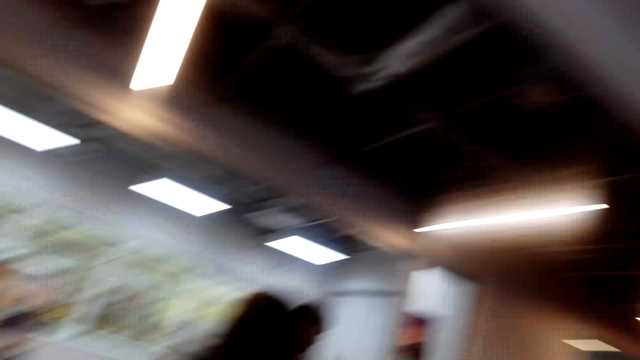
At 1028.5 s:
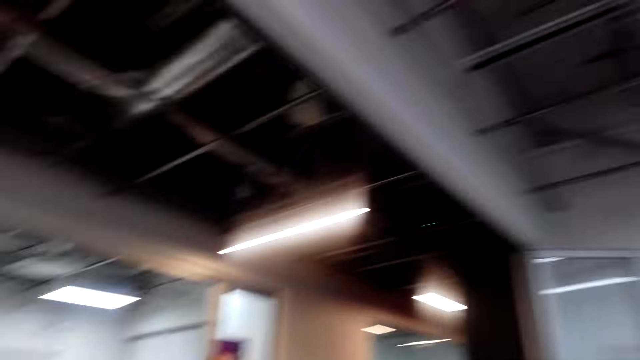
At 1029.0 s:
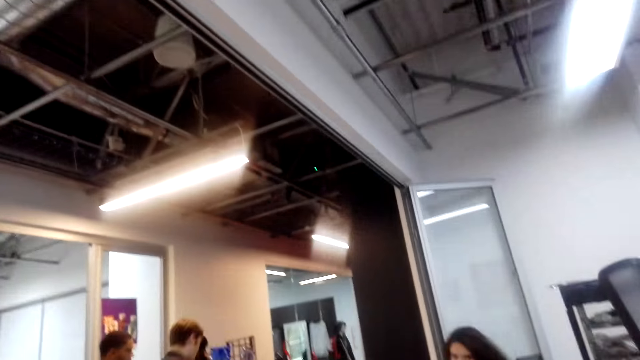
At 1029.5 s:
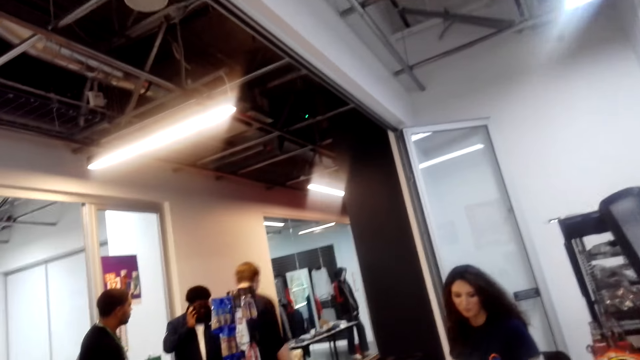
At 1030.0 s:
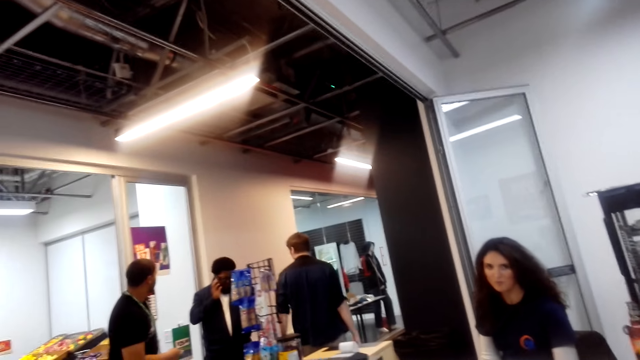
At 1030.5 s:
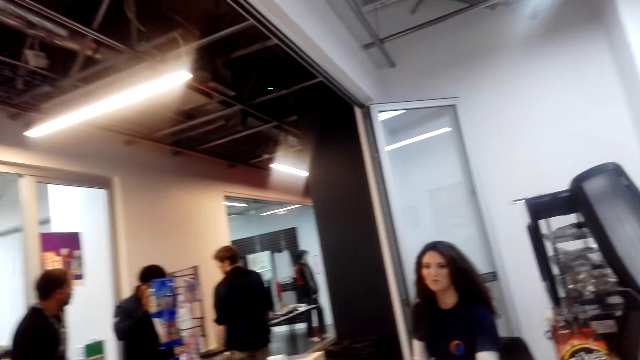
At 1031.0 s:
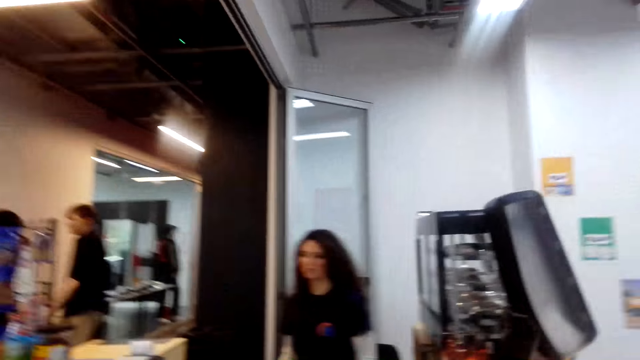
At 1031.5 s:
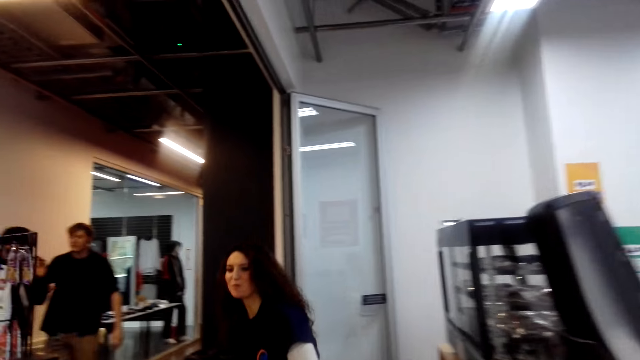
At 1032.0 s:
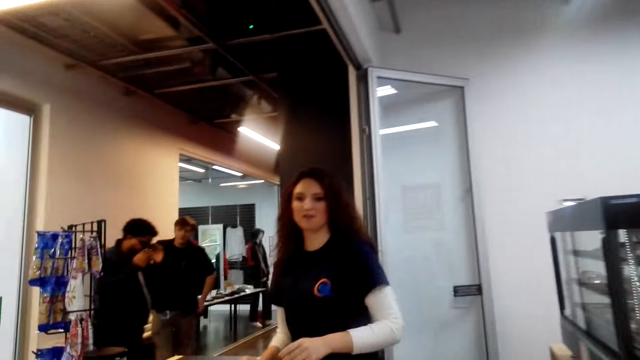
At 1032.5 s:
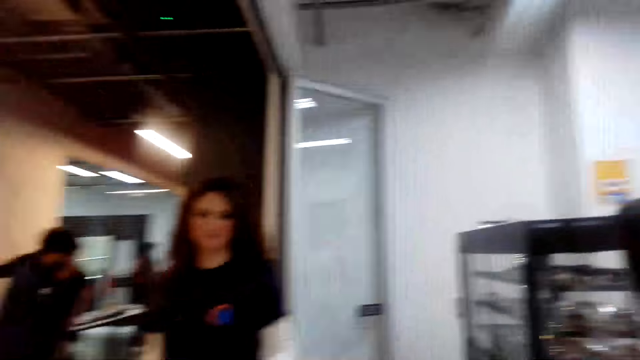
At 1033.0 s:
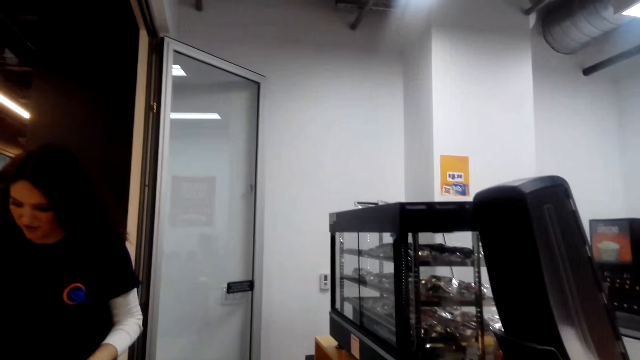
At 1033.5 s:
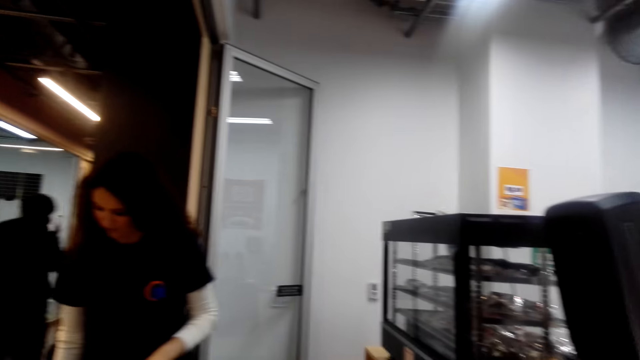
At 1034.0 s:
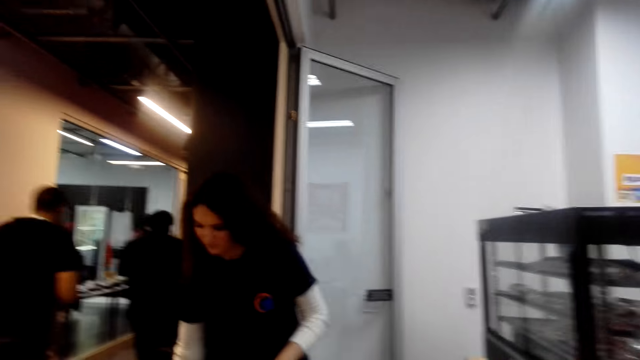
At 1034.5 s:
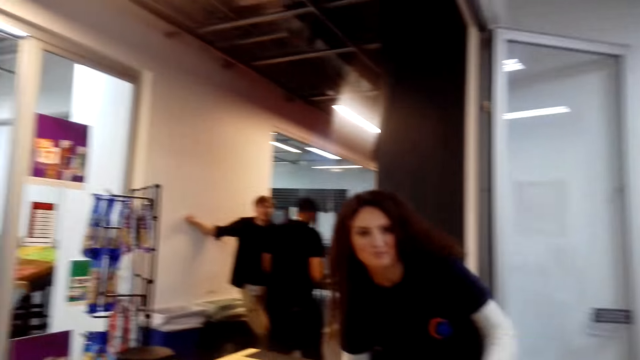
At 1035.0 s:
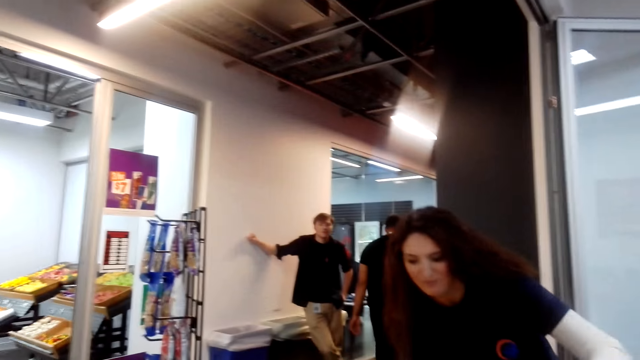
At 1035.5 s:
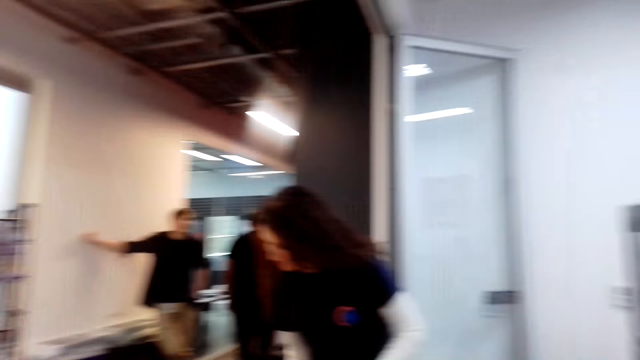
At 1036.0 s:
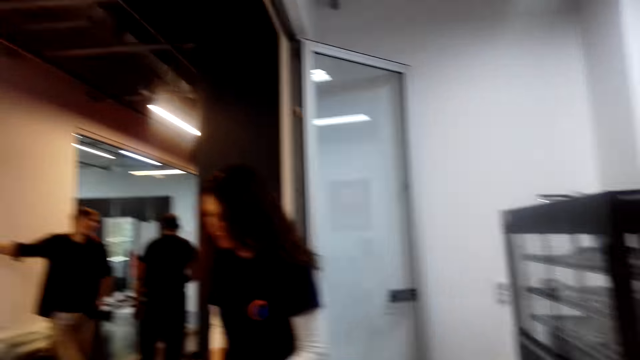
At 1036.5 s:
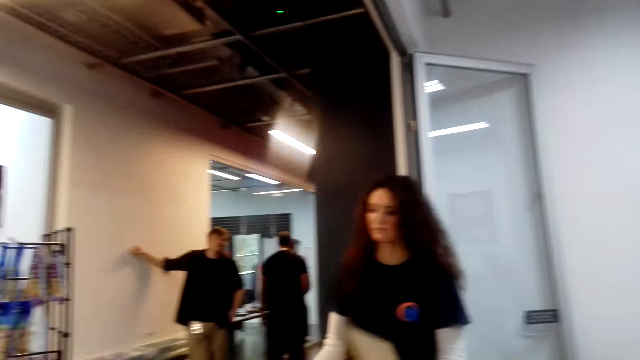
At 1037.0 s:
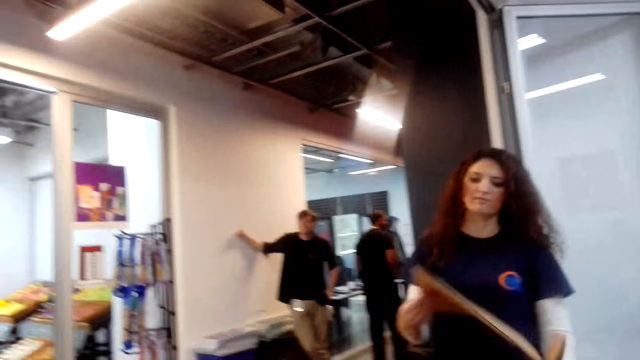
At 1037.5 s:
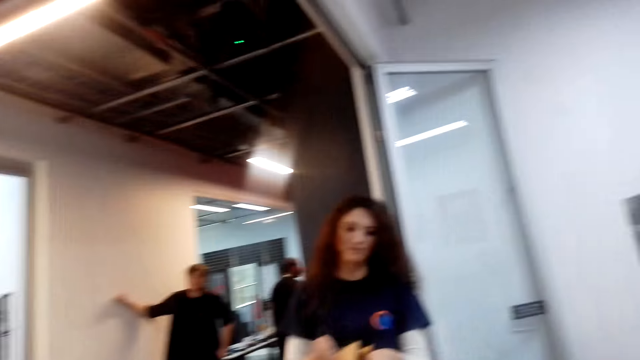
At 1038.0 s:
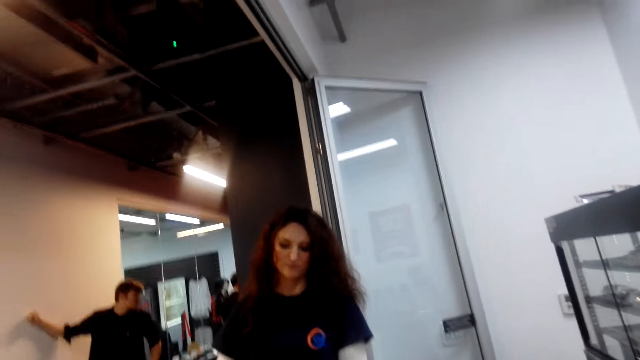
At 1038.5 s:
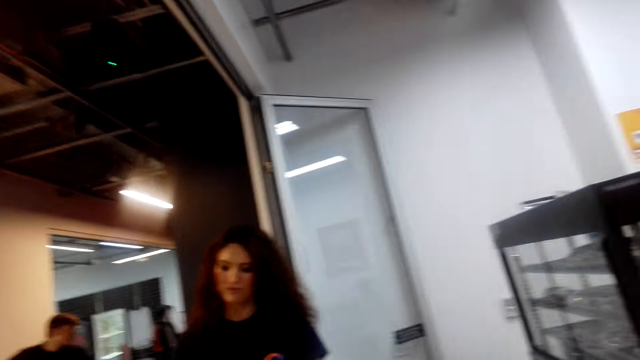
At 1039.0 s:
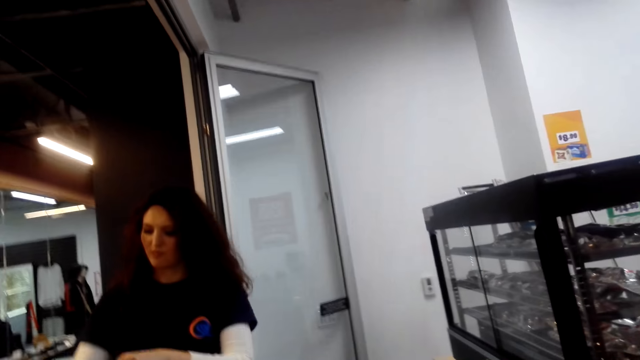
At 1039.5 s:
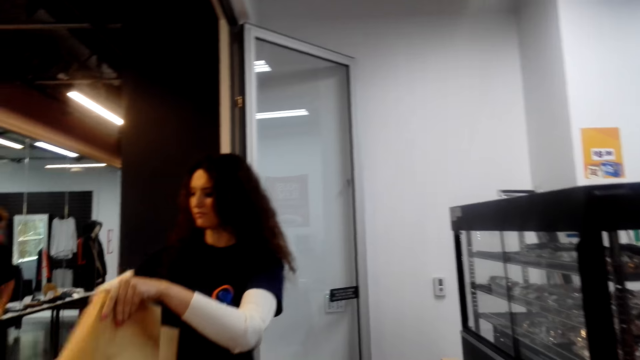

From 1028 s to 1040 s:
The camera wearer looks around the supermarket. They talk. A lady stands. The lady talks to the camera wearer. The camera wearer talks to the lady. A man walks on the floor. The lady moves a paper. The lady takes the paper to put the stuff bought.

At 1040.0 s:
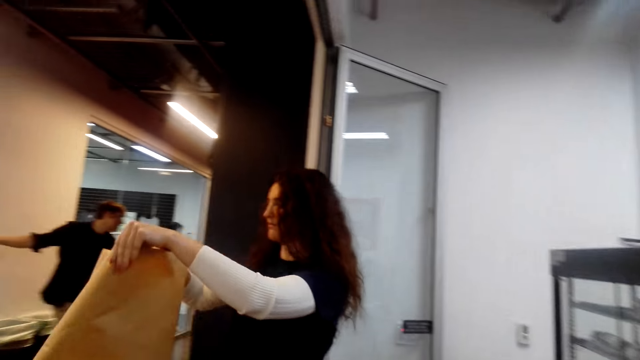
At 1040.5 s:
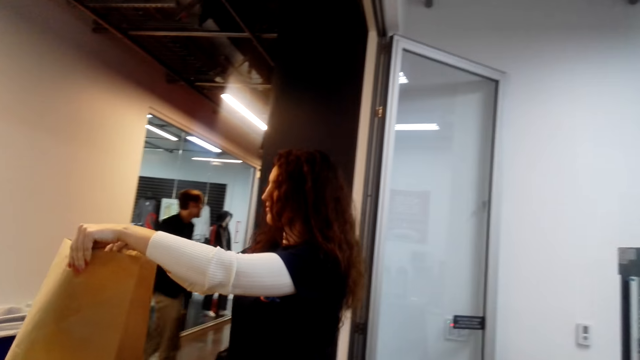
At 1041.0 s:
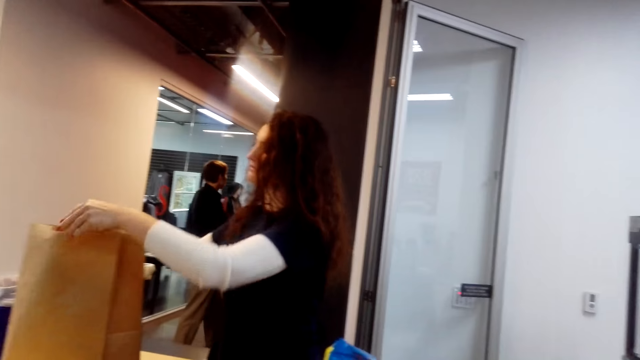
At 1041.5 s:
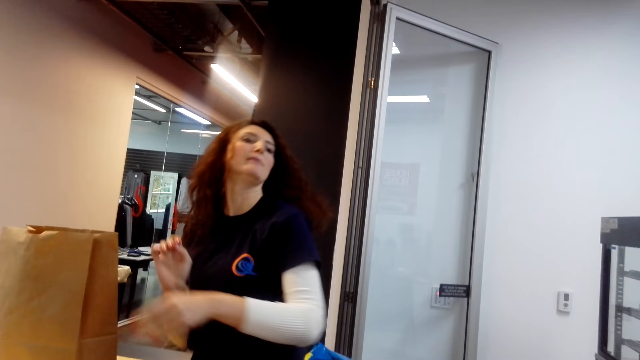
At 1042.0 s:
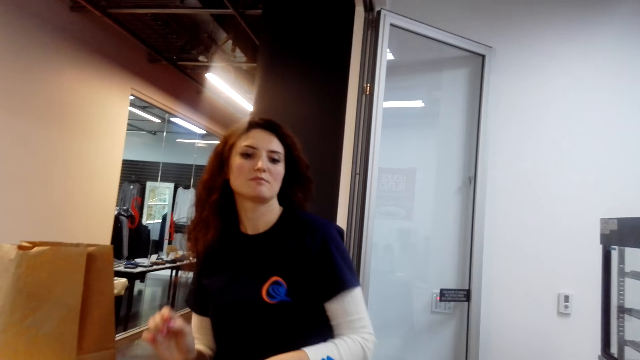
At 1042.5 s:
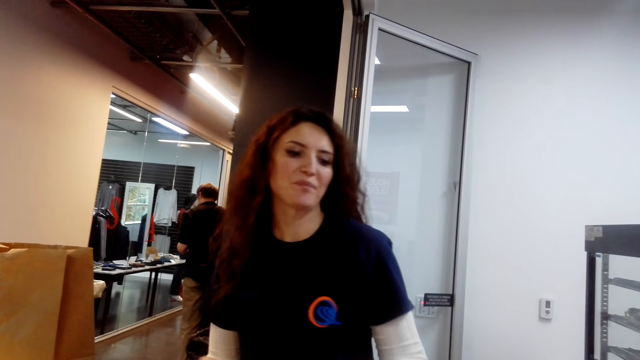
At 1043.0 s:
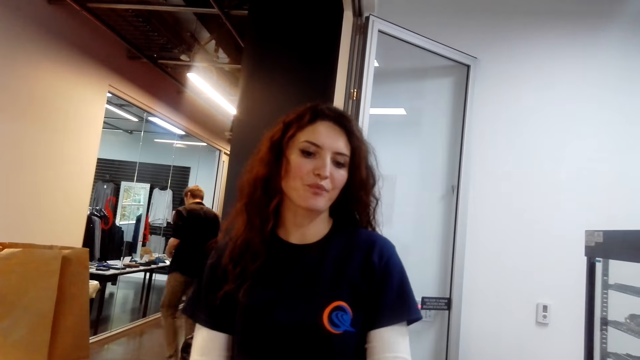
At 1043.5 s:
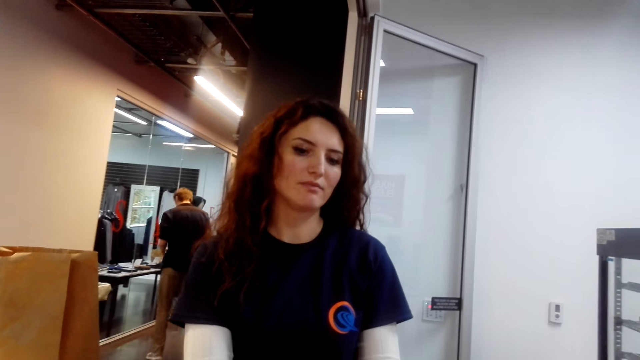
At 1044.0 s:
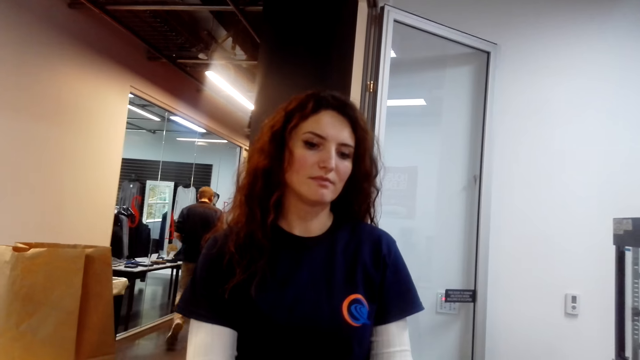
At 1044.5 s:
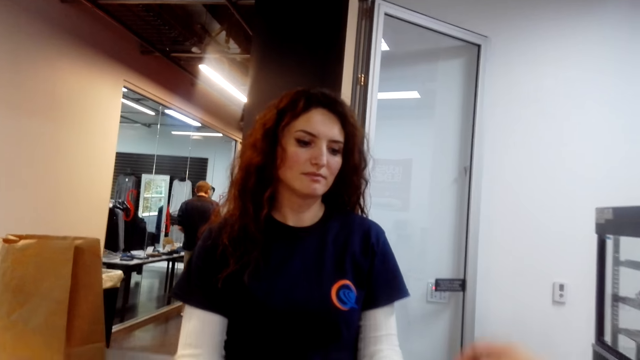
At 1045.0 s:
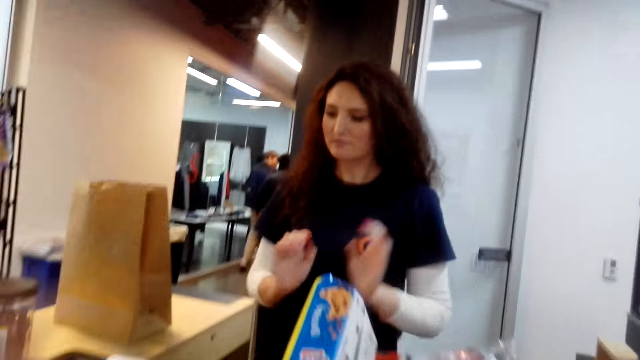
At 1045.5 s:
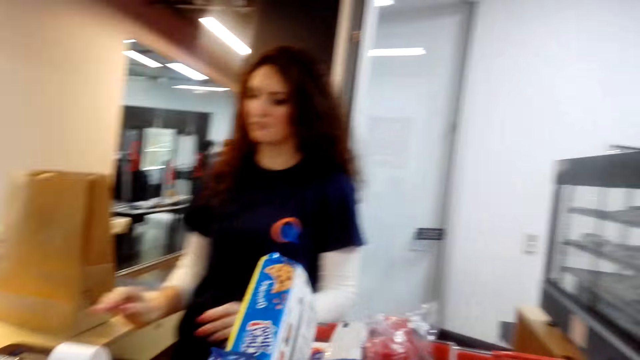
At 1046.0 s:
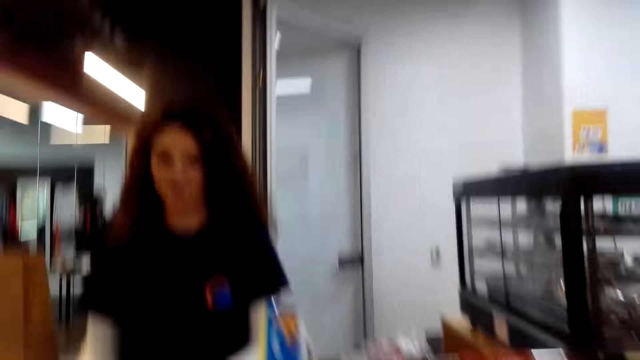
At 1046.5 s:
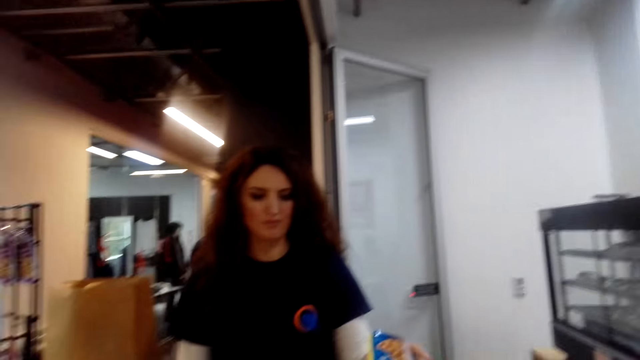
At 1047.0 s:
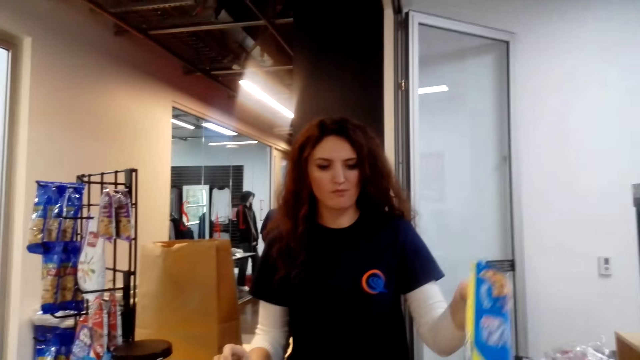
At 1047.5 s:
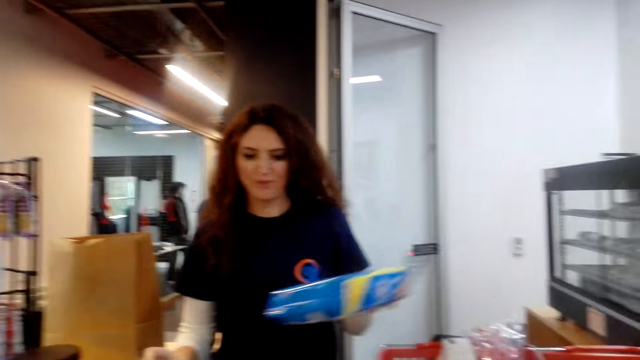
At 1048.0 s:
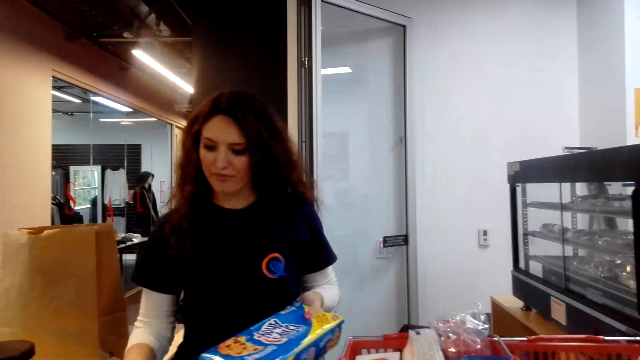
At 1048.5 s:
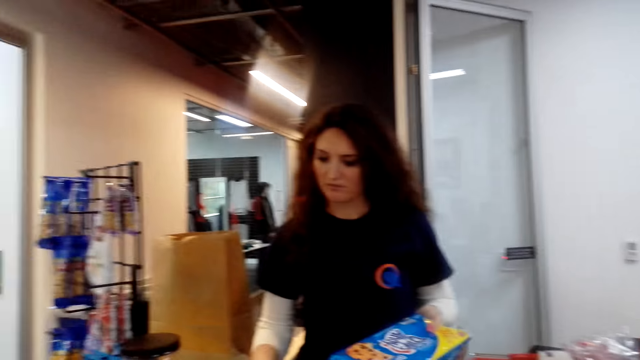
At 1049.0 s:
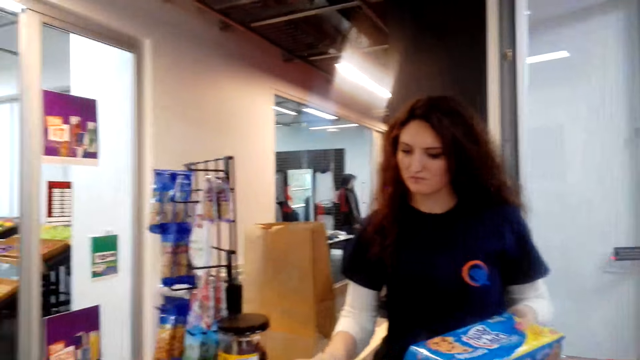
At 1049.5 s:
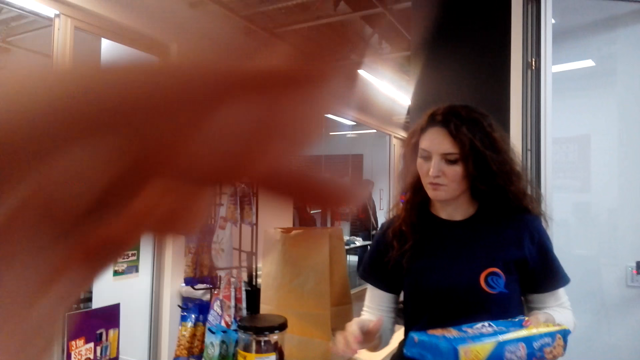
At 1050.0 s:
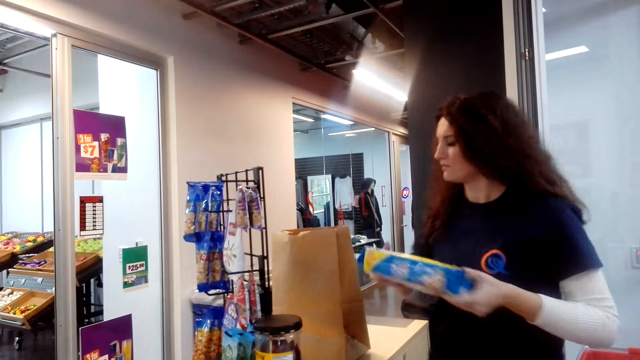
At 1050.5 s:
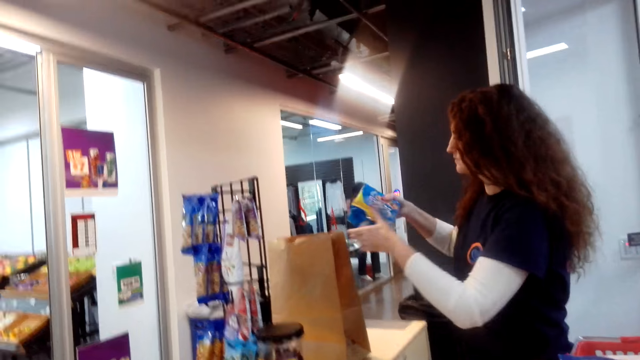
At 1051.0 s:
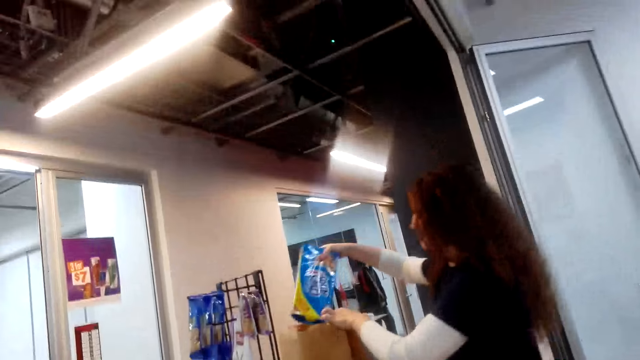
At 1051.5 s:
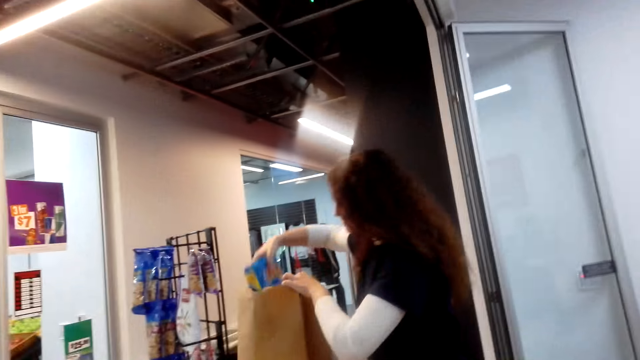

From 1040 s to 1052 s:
A lady places the paper on the countertop. The camera wearer puts the basket on the teller place. A man walks on the floor. Another lady moves an item from the basket. The other lady checks out the prices of the stuff bought using the teller machine. The other lady operates the cash register and puts the item in the paper bag.
